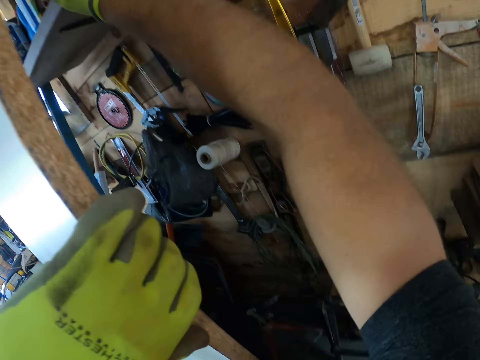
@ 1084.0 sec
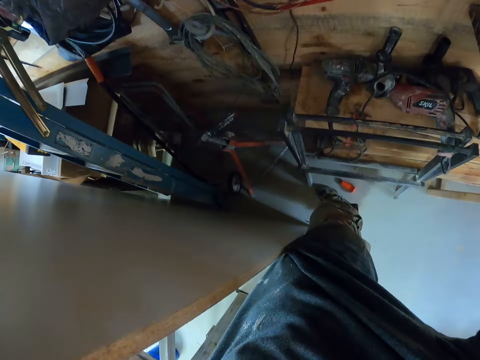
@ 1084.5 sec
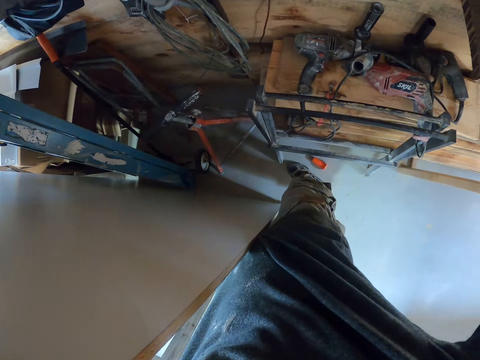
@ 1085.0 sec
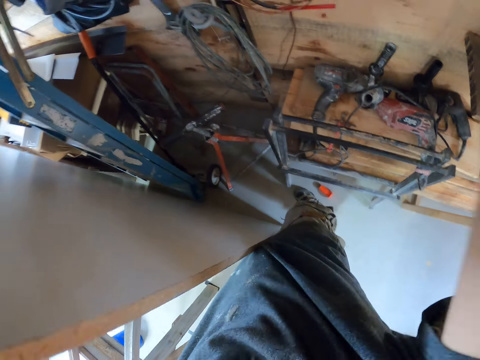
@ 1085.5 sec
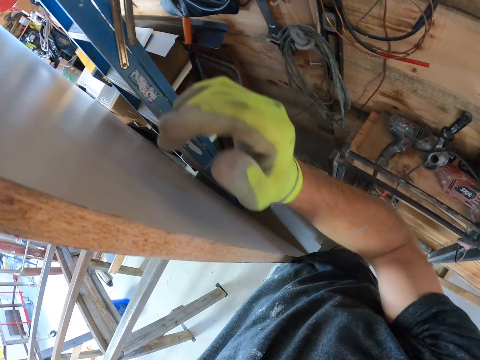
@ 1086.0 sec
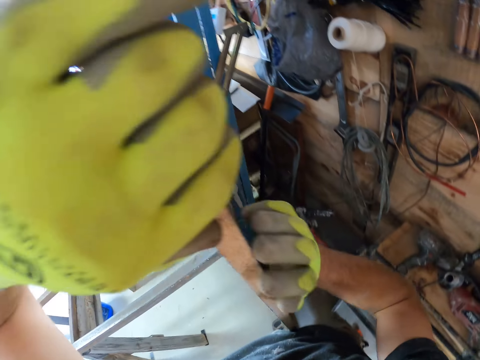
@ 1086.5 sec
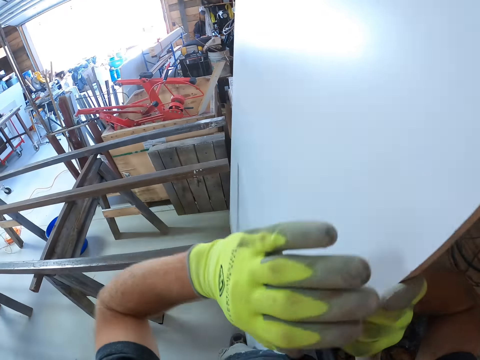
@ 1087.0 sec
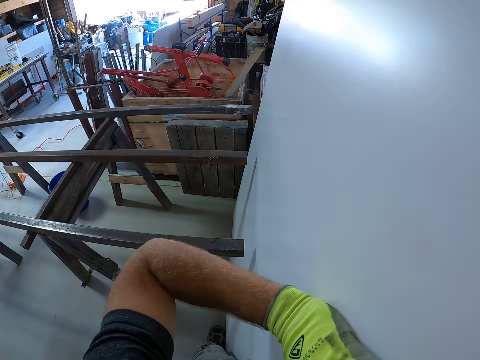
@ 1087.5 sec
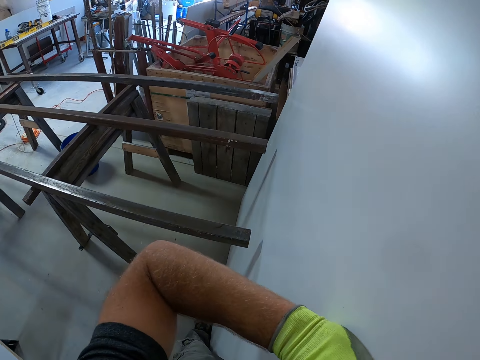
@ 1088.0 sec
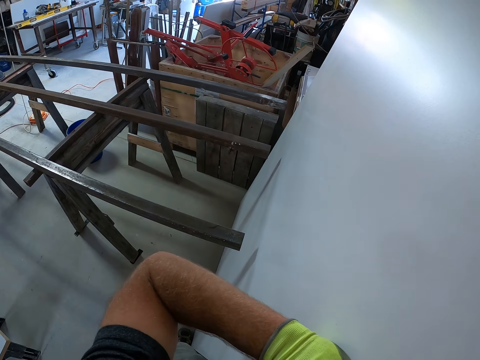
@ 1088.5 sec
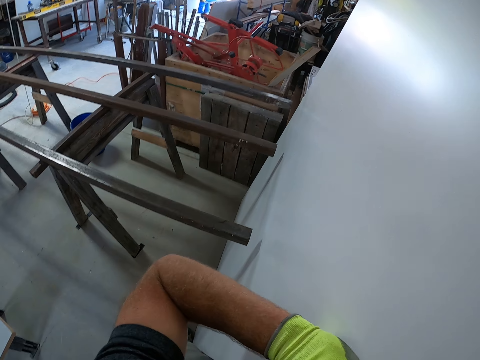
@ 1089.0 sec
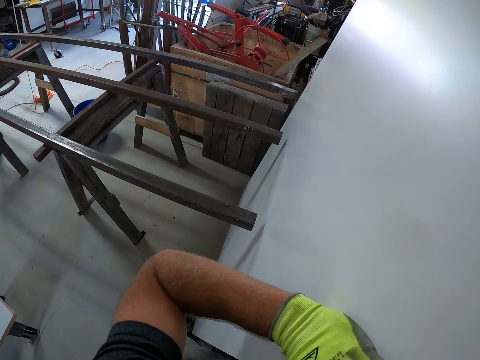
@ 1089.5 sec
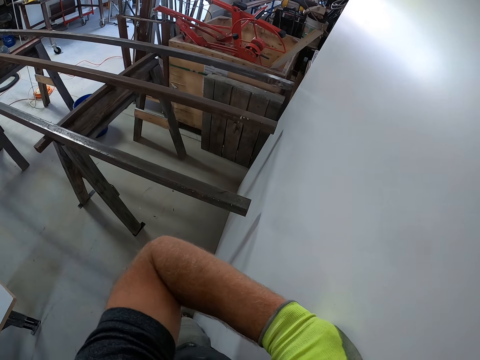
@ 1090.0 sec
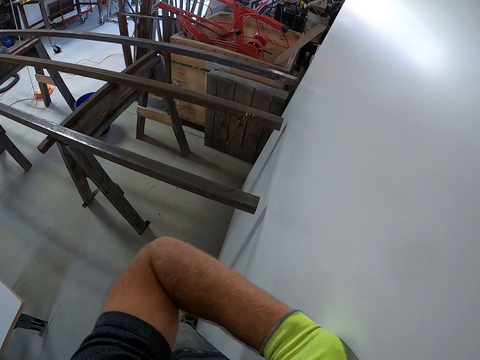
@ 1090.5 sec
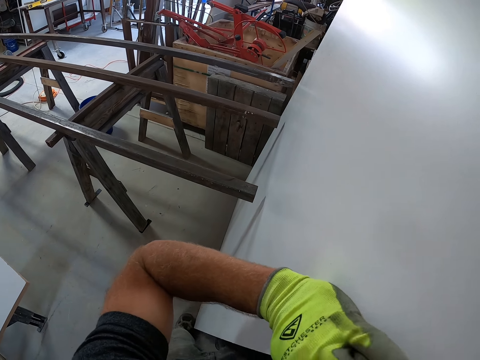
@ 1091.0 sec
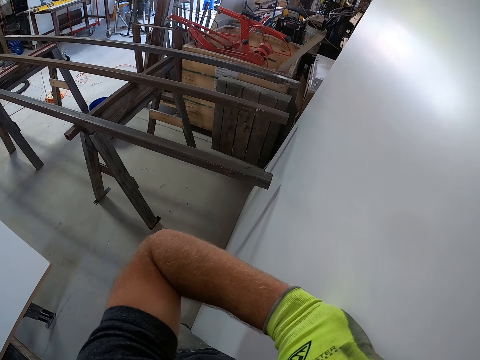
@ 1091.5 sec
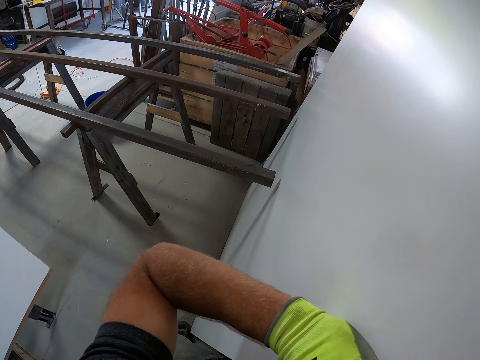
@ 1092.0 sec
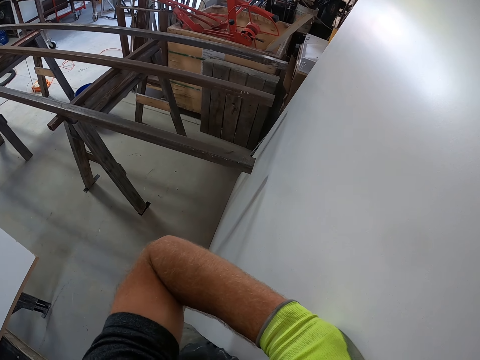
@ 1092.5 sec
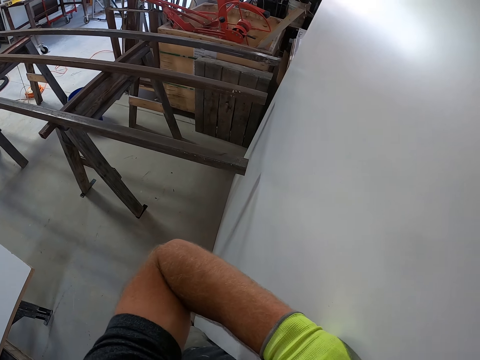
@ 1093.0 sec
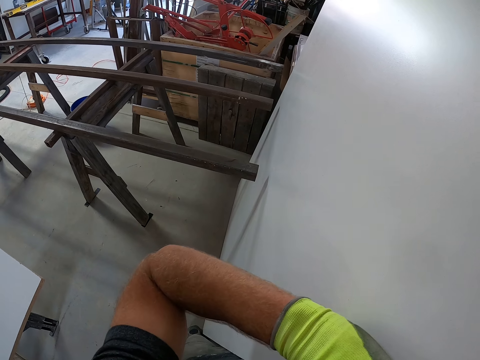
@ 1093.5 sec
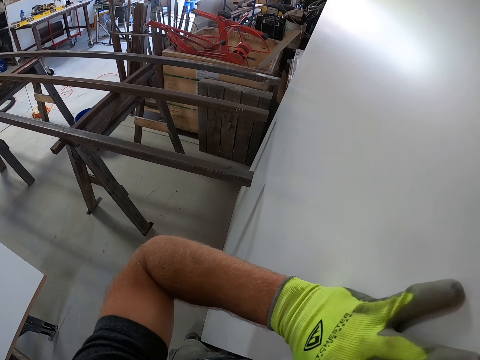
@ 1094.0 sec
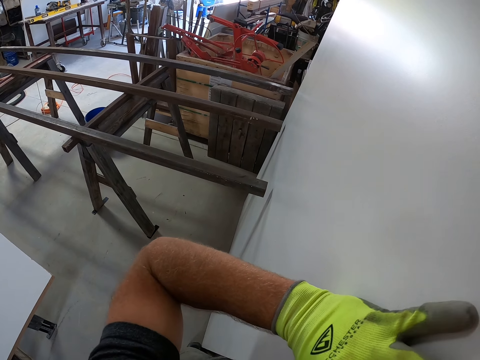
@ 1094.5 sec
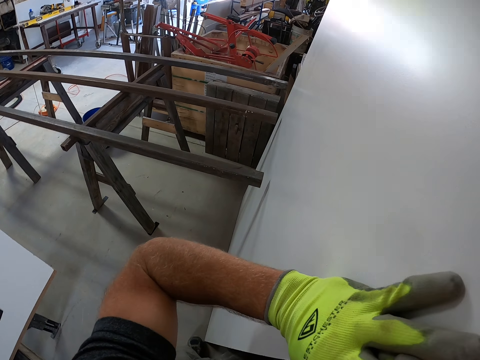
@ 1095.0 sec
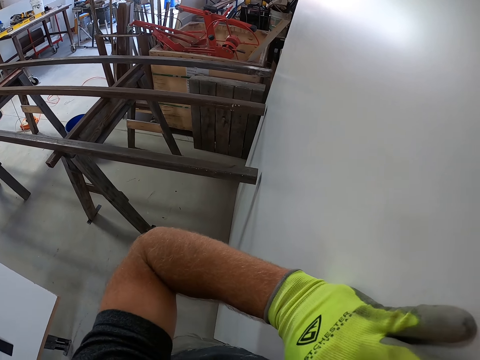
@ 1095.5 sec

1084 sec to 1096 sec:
The camera wearer puts down the tin. They hold the table top. They pull the table top out.

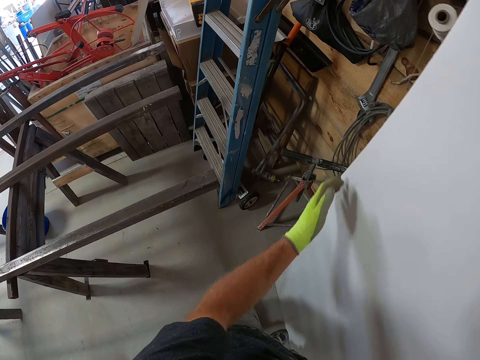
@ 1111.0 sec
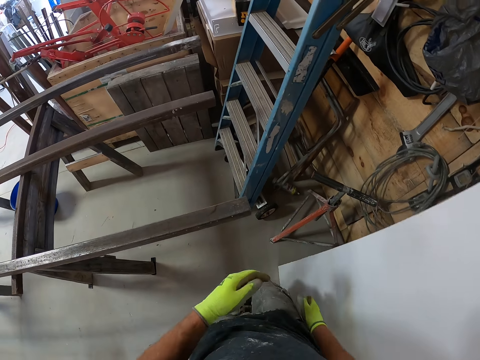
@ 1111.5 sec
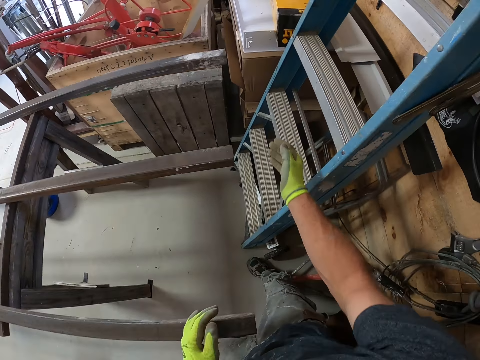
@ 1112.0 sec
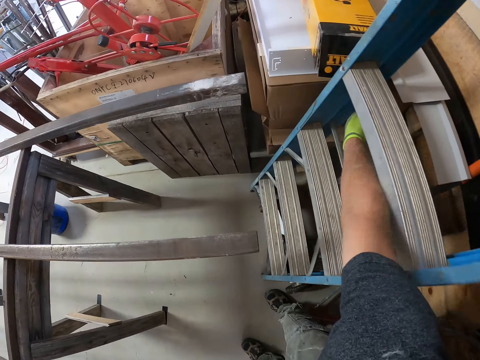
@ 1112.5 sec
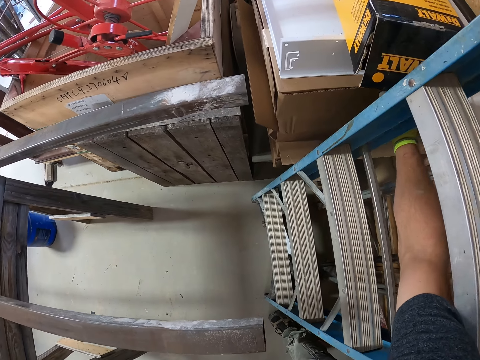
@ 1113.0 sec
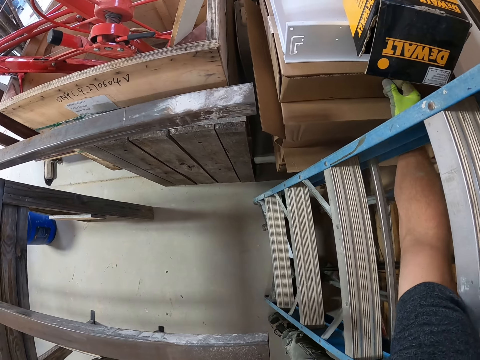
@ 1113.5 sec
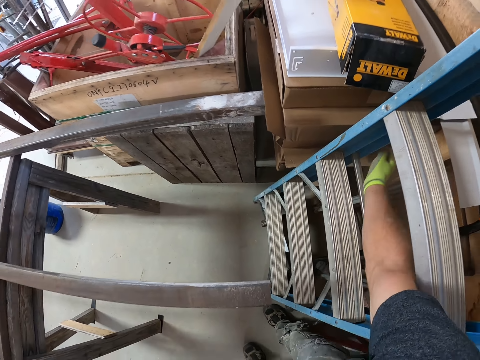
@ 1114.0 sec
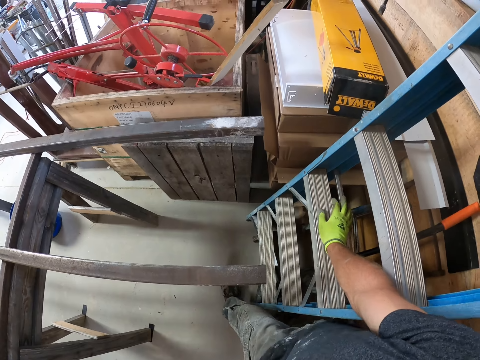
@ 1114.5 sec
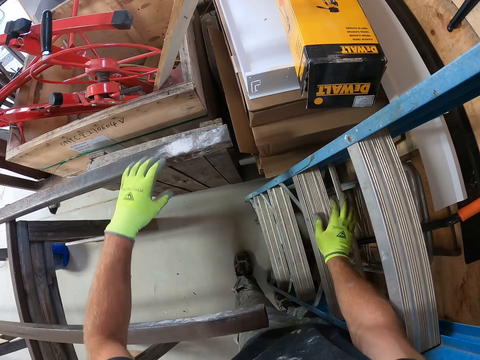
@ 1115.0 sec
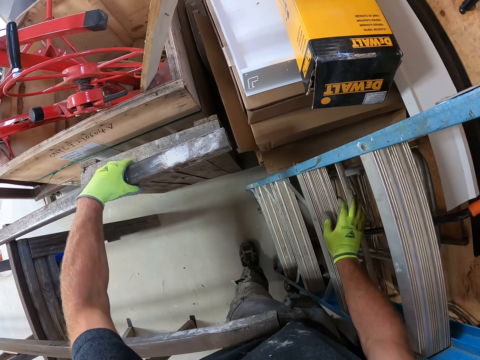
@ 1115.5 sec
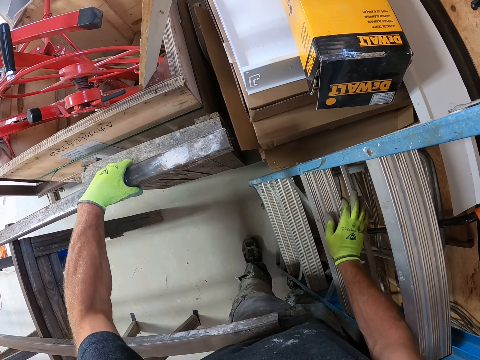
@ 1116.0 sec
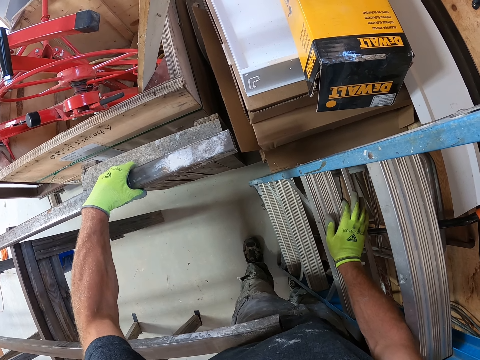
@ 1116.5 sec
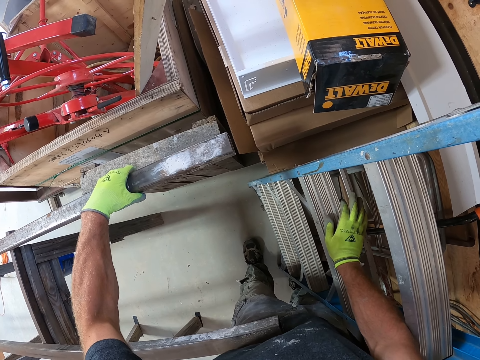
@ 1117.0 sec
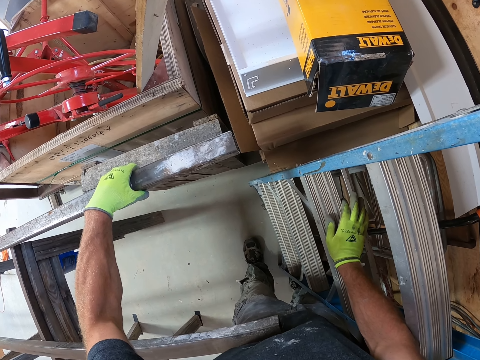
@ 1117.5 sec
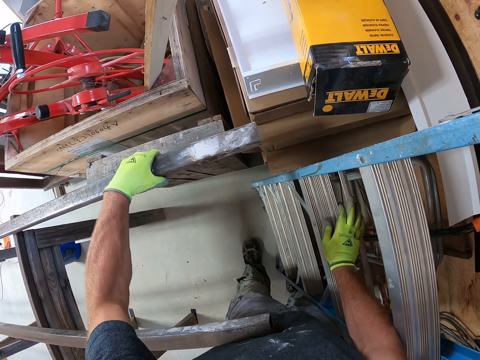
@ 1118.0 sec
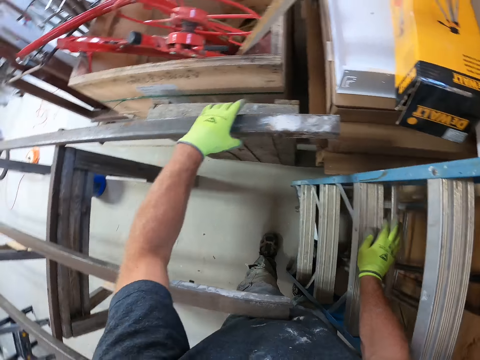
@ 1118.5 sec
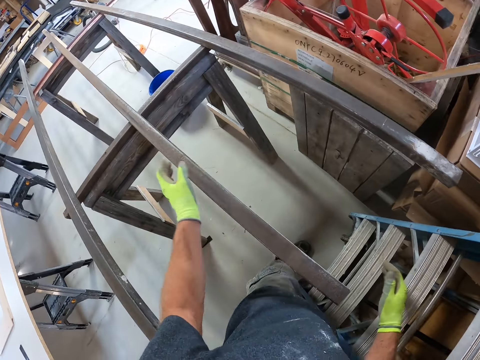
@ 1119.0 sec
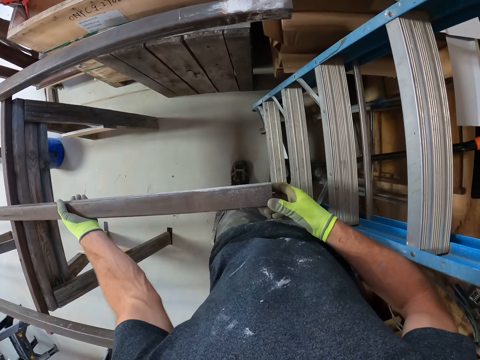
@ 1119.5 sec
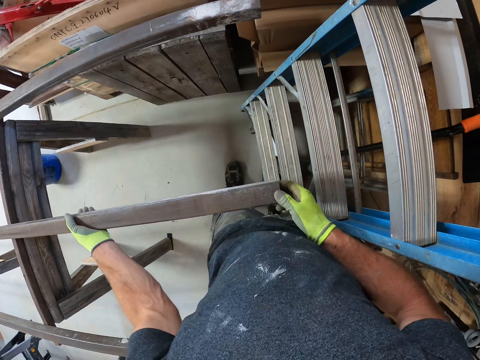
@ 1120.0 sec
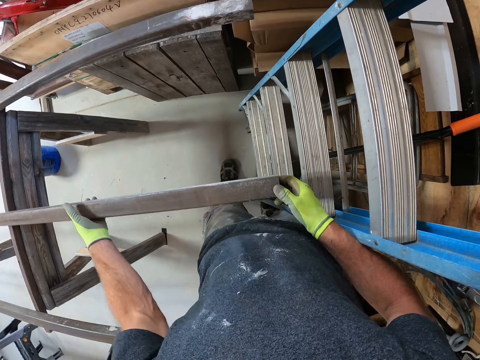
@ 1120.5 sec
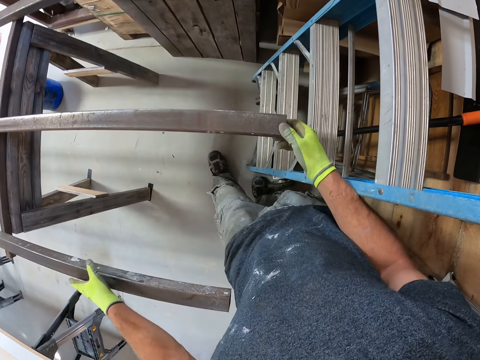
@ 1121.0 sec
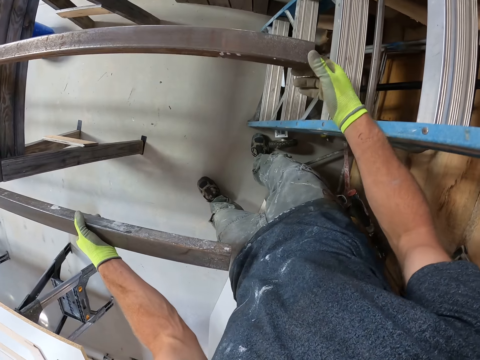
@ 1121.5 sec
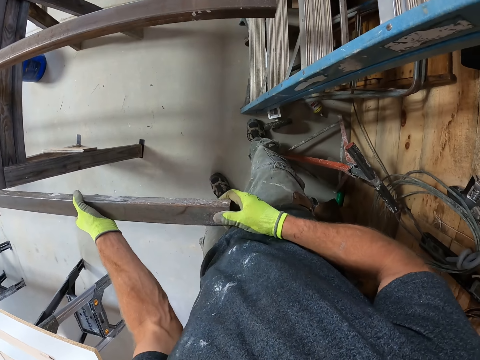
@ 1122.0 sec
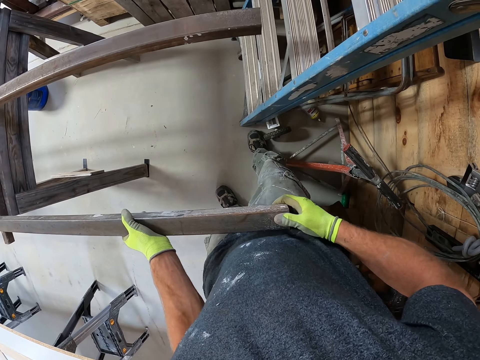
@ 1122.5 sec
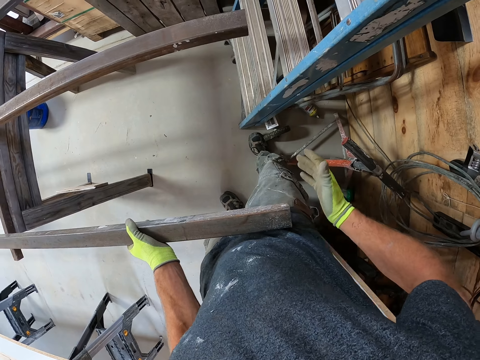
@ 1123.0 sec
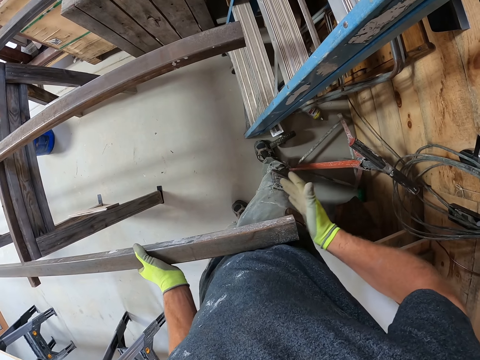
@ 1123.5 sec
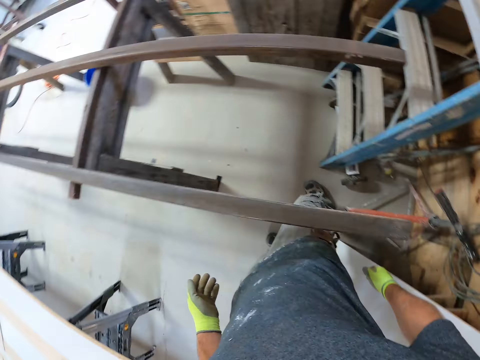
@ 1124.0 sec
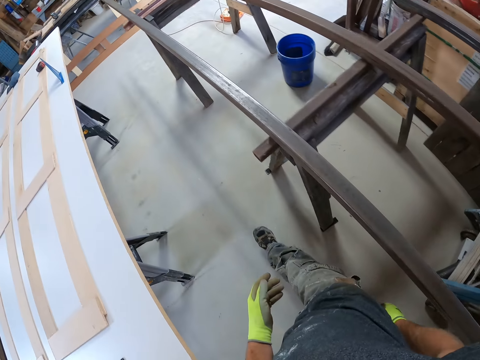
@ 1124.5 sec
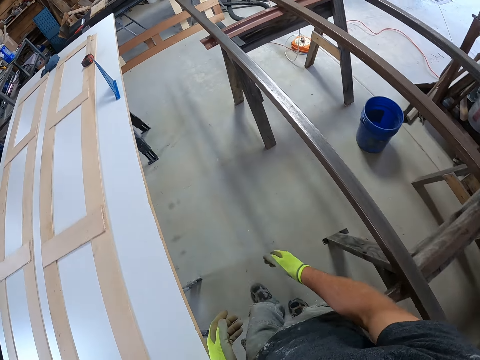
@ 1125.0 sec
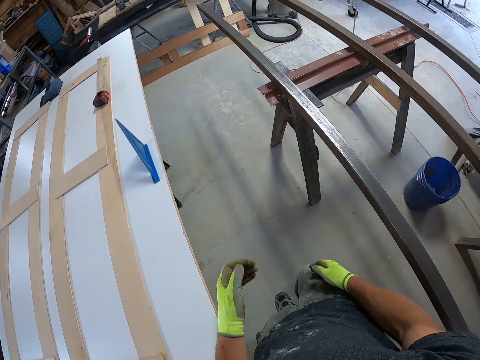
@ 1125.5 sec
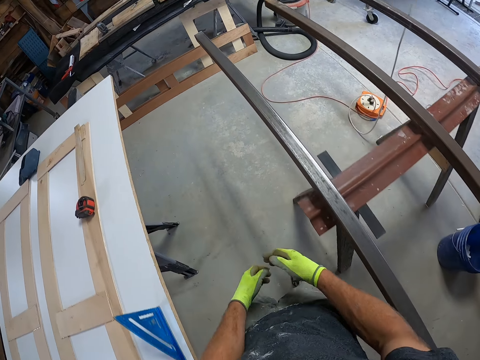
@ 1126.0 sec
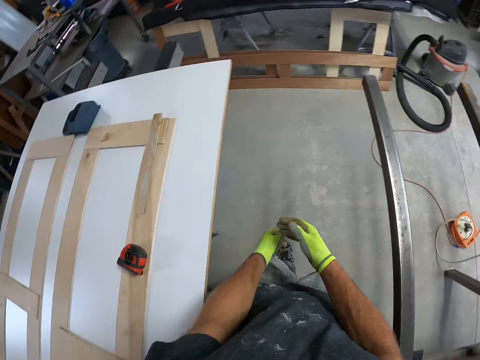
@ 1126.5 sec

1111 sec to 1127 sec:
The camera wearer pushes the box. They adjust a carton. They pull the metal. They adjust an iron on an iron table. They walk around.
